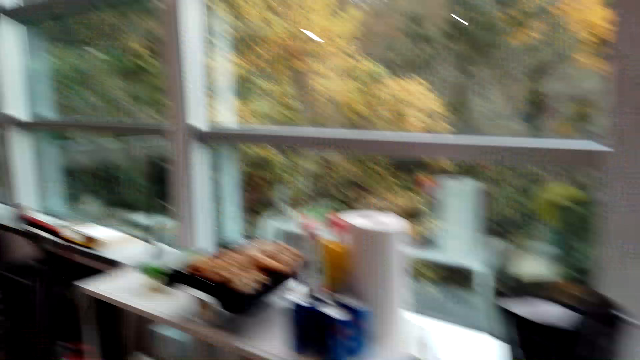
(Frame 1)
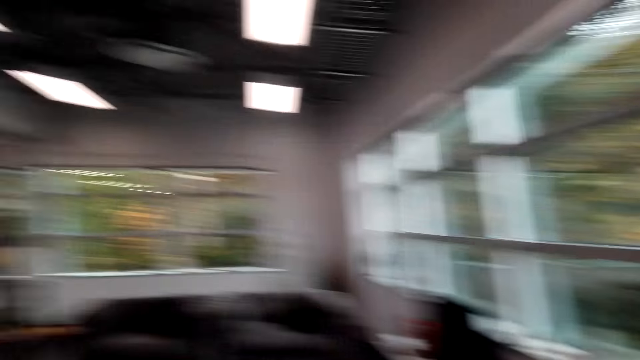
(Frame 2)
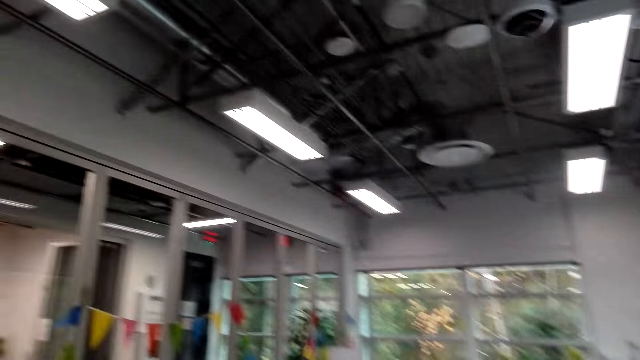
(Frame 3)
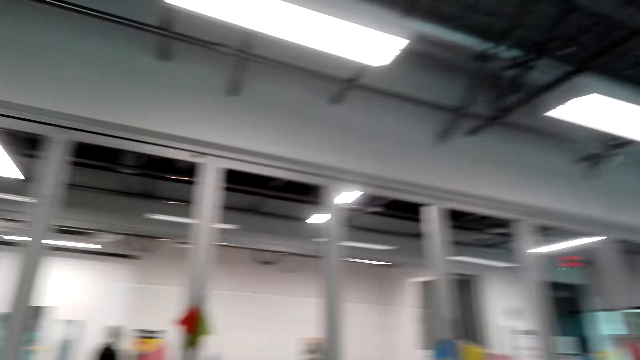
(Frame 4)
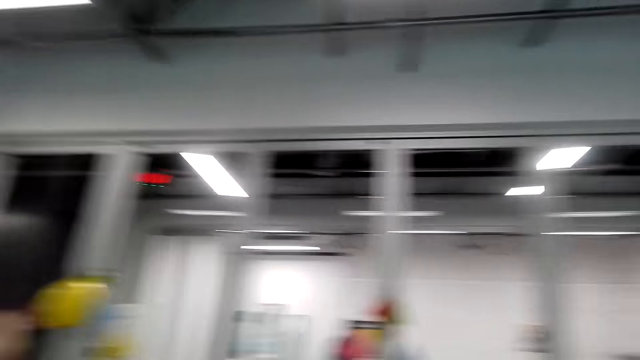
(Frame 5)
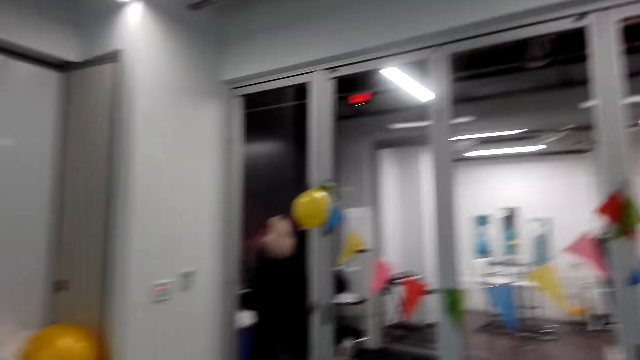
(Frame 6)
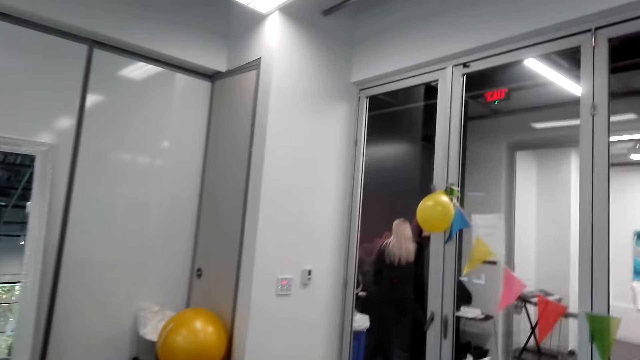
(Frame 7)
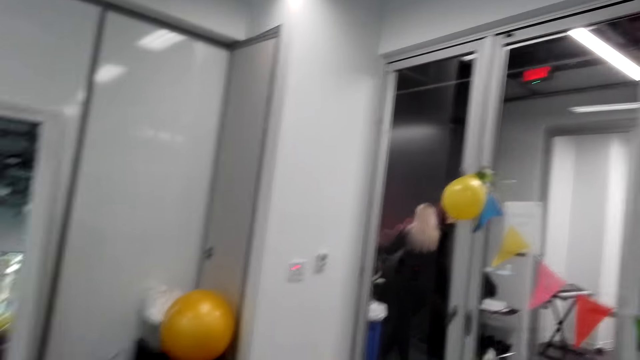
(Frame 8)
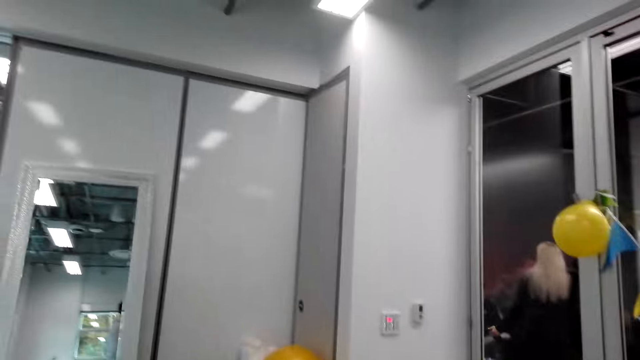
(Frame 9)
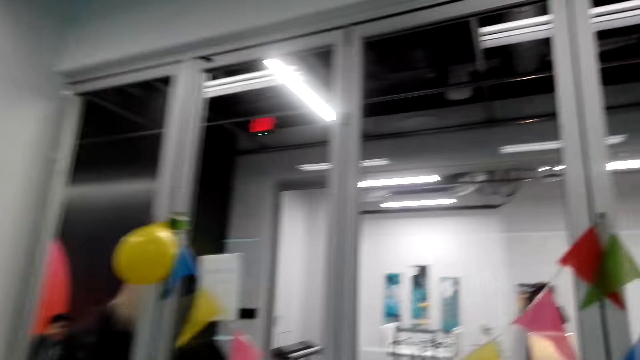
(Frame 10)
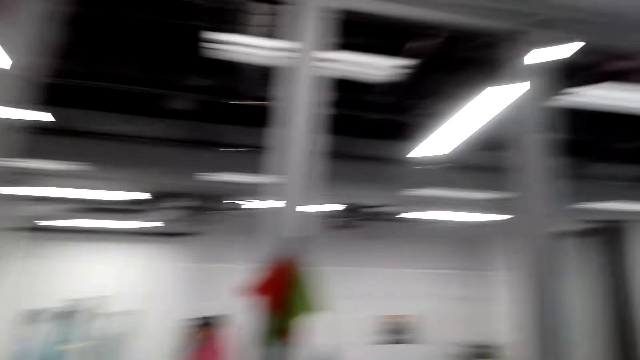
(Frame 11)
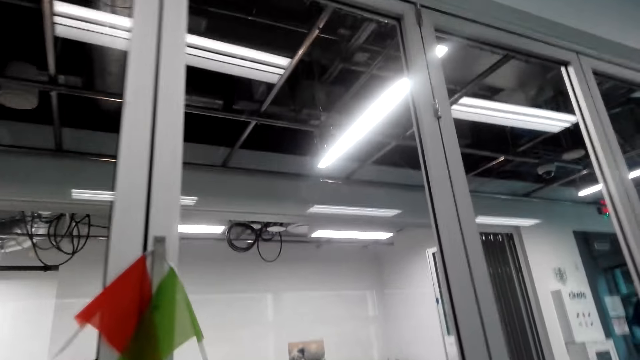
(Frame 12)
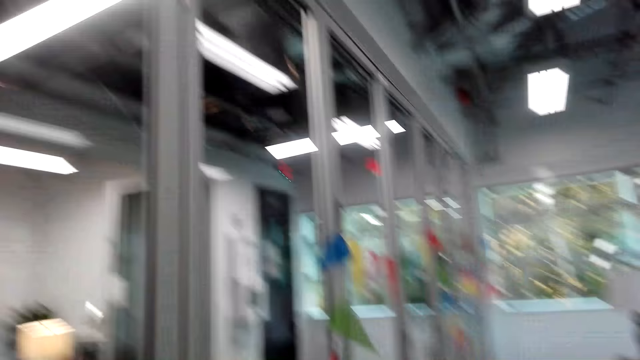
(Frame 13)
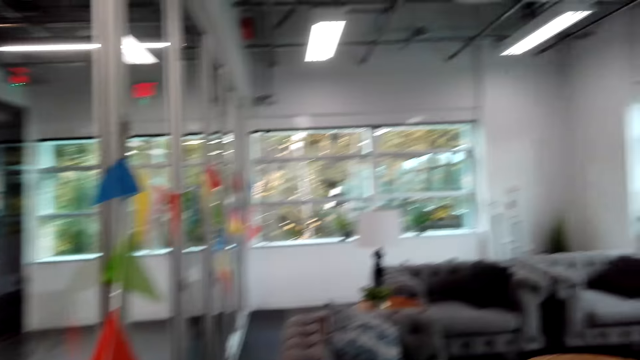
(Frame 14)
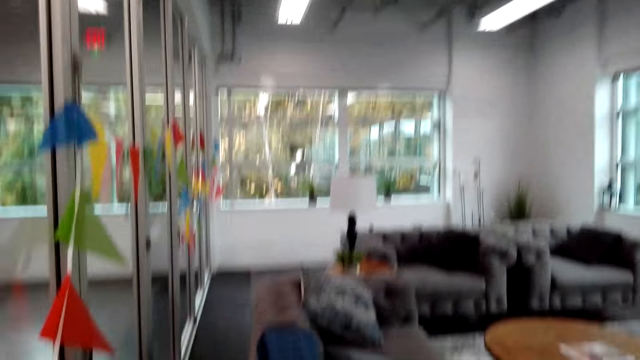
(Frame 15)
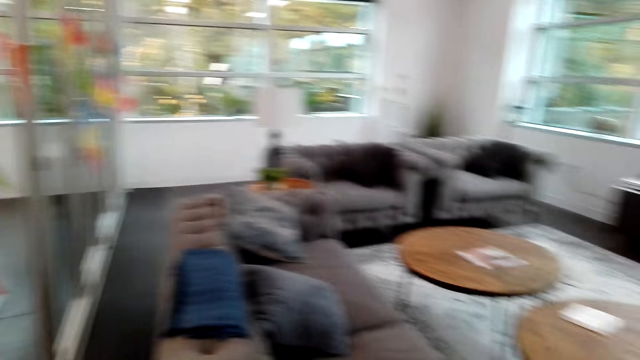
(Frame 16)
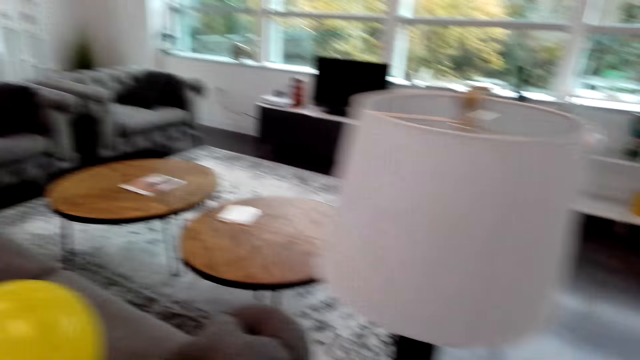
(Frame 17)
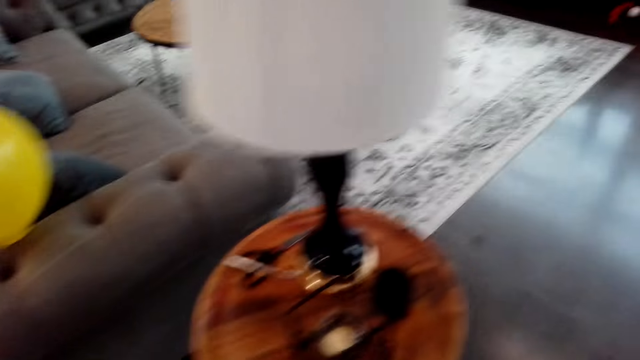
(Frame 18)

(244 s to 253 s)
The camera wearer looks around. They walk.

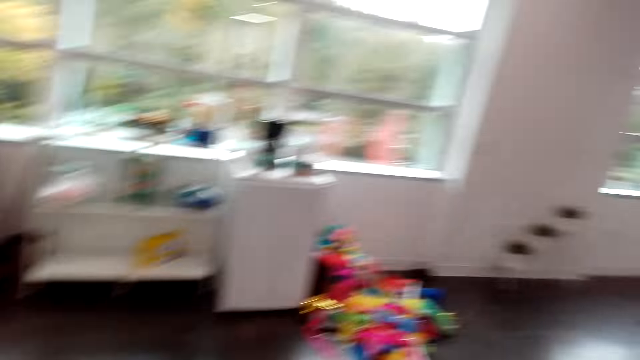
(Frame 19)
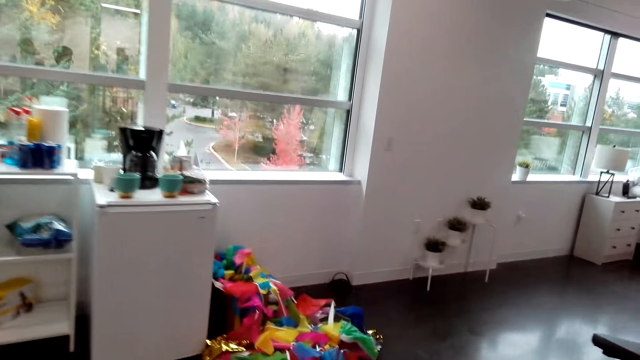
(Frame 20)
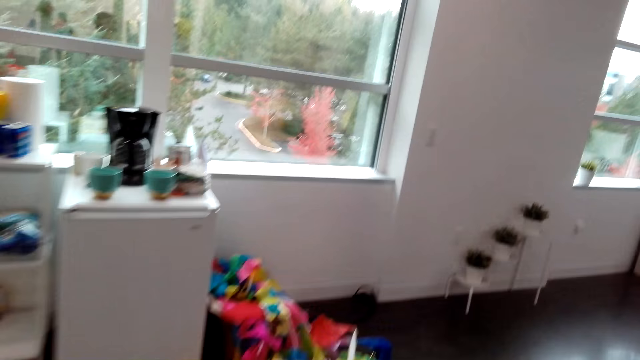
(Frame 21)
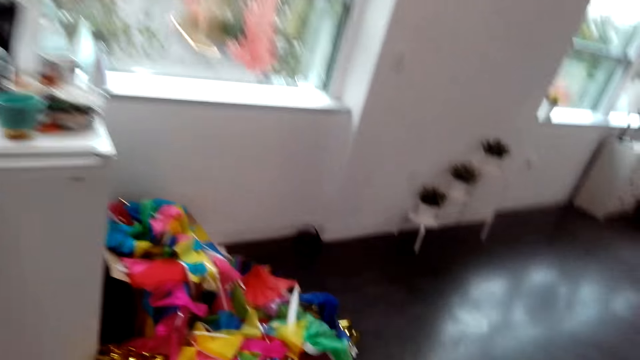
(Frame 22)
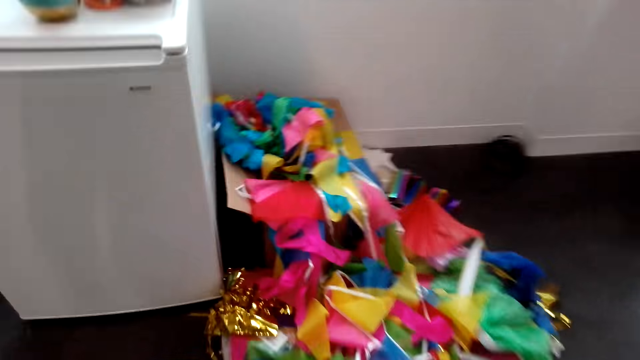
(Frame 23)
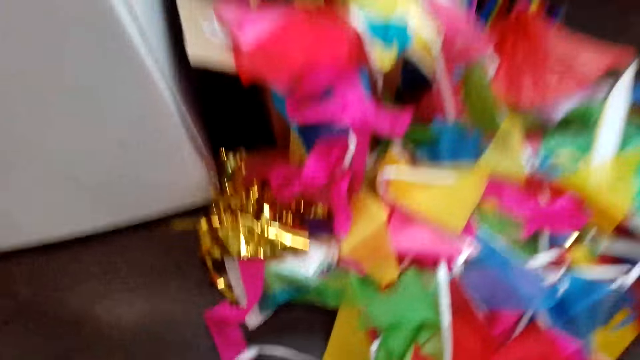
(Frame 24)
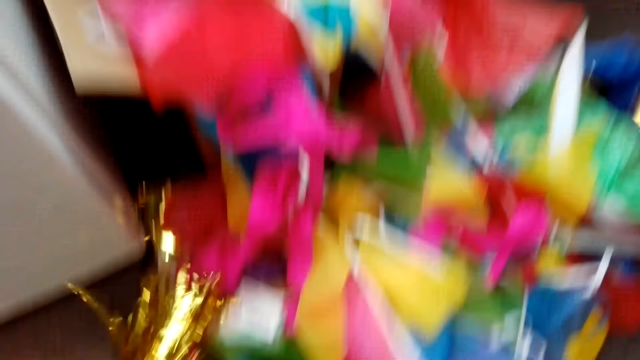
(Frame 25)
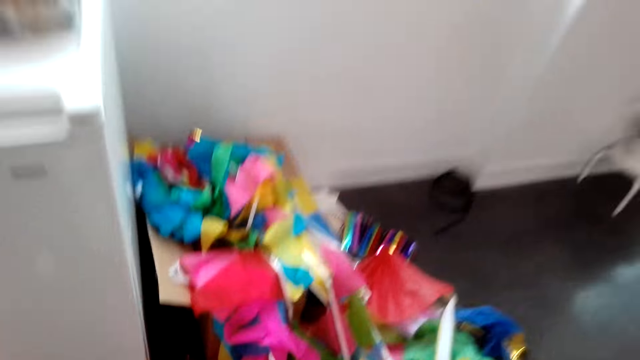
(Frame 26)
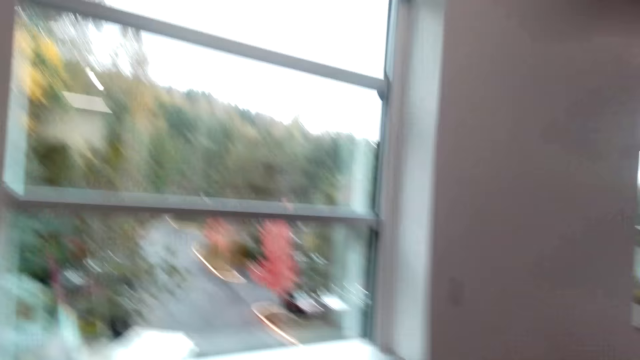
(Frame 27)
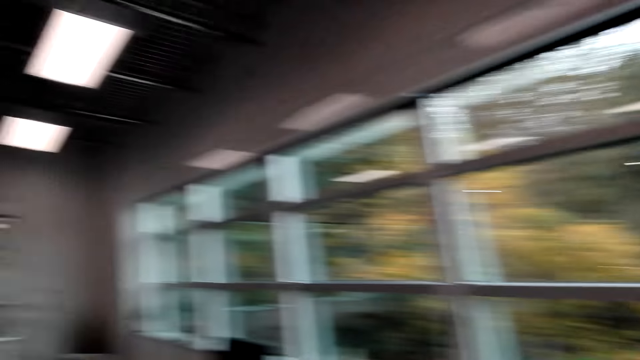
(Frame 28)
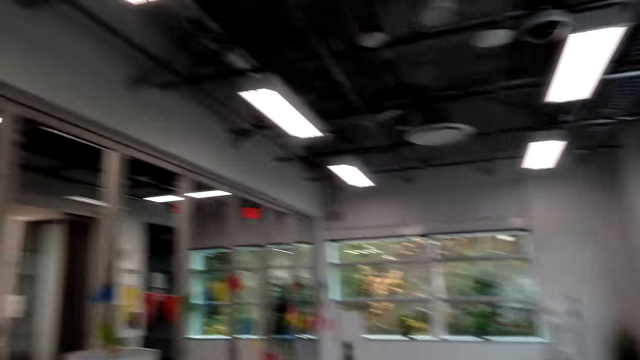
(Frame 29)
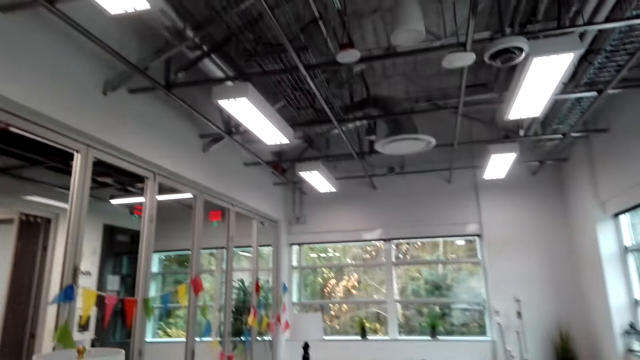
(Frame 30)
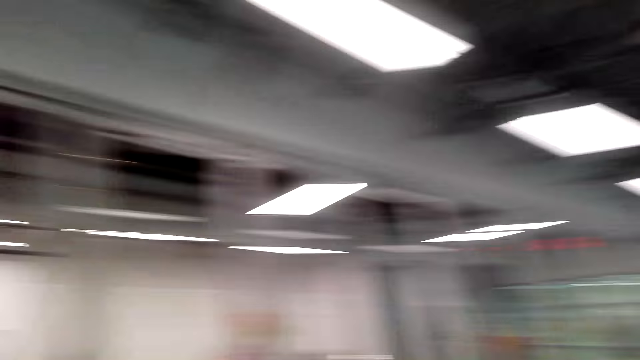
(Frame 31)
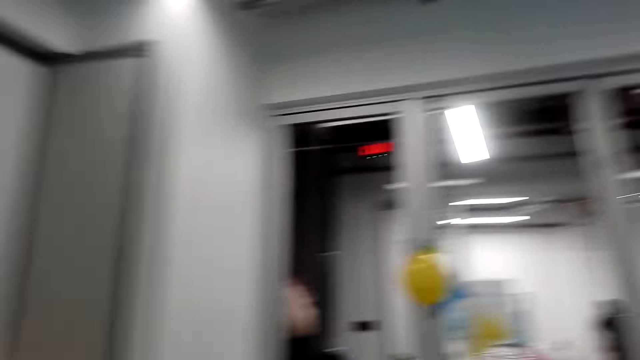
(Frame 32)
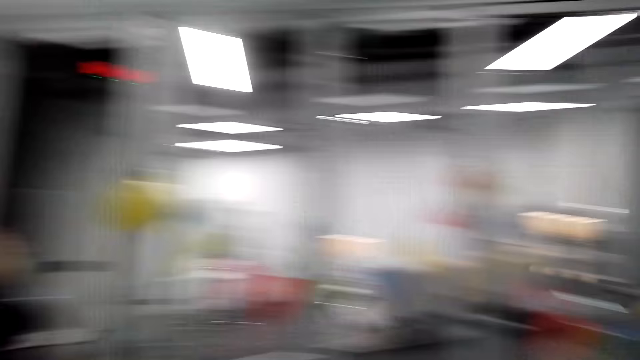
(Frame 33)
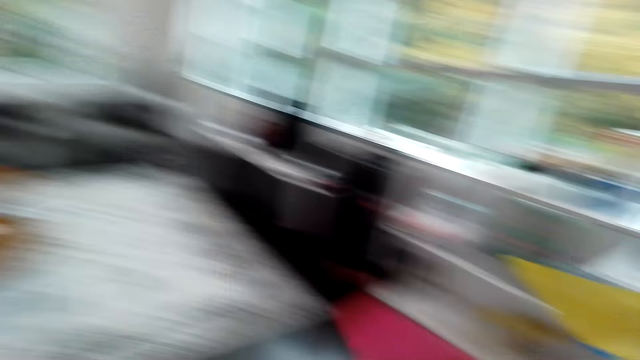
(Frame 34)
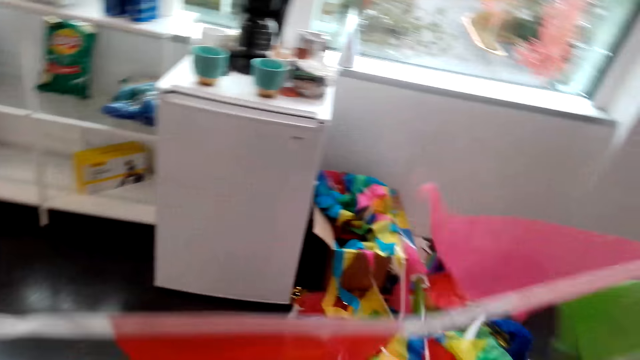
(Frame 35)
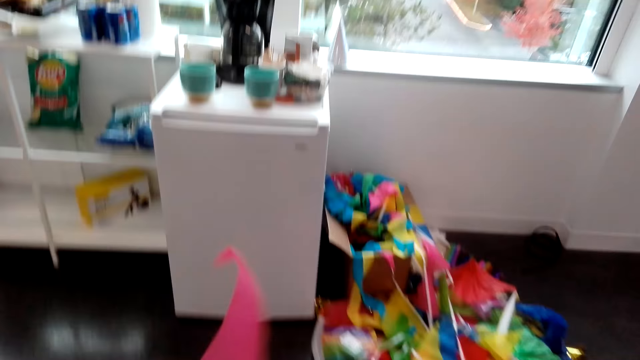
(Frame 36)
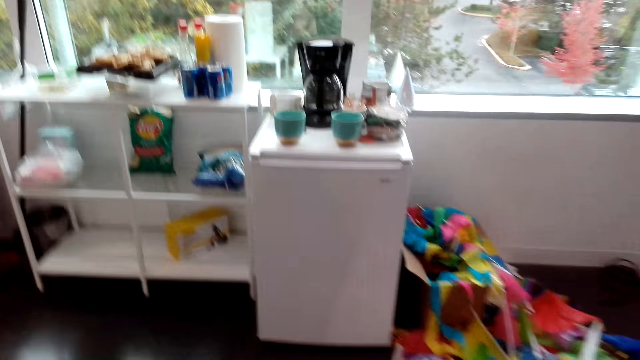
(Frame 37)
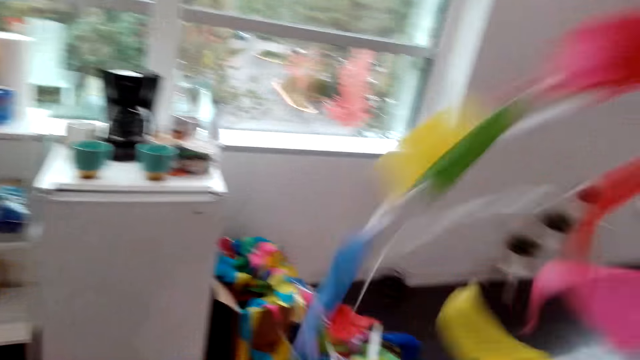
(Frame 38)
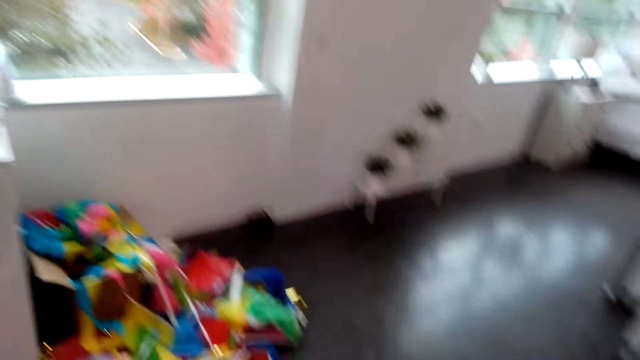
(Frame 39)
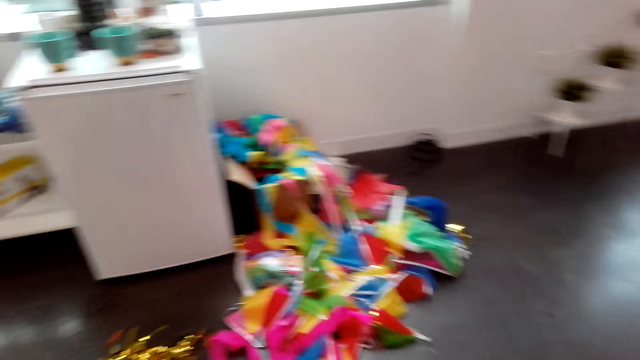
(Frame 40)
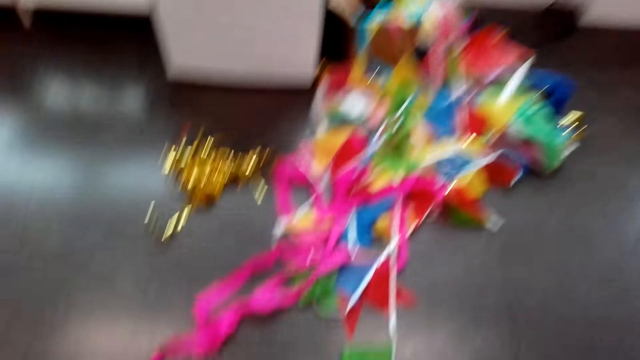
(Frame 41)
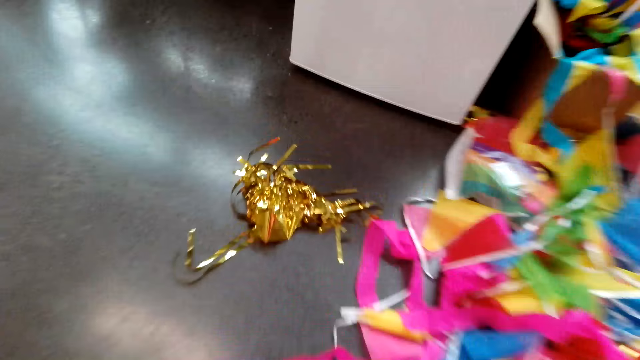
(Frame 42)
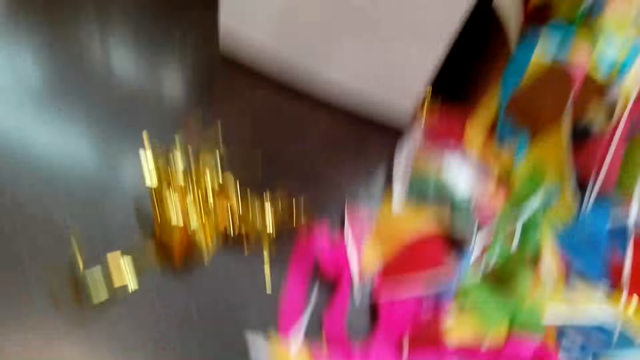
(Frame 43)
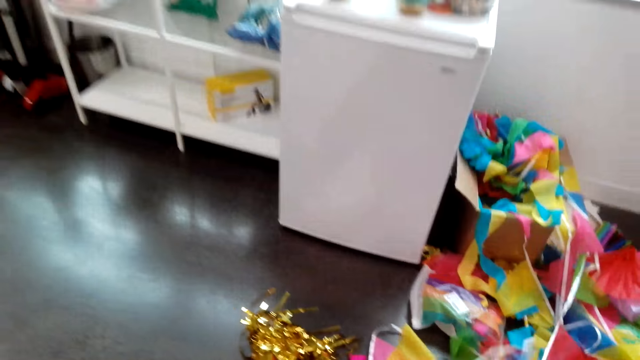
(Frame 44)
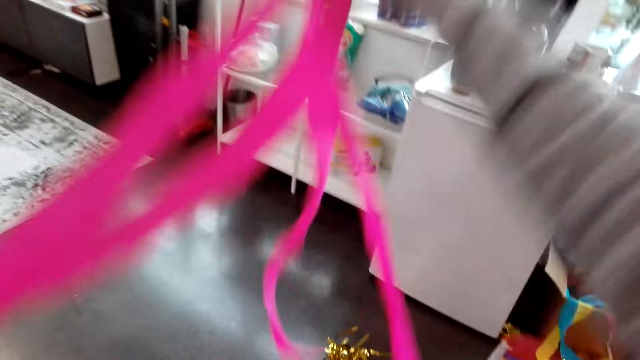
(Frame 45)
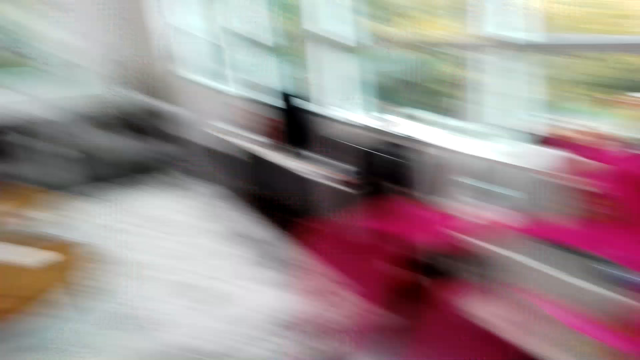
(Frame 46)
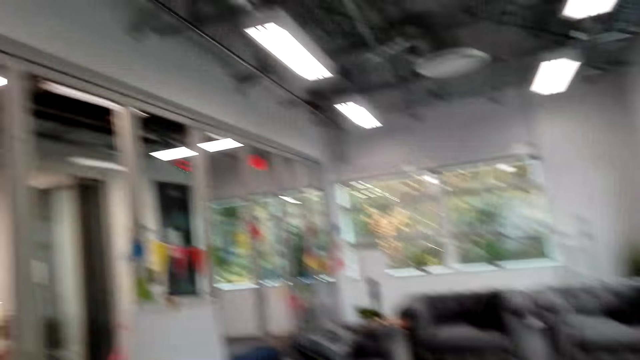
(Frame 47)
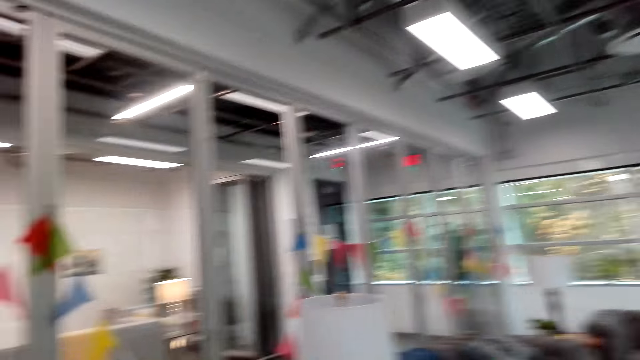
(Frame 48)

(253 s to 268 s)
The camera wearer picks another decorative item from the floor. They look around. They wave the decorative flags. They stretch the decorative ribbon. They pick streamers from the floor and lift the streamers.
